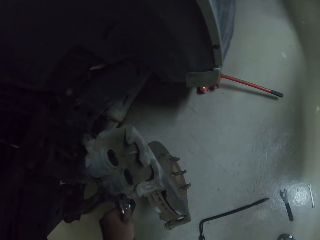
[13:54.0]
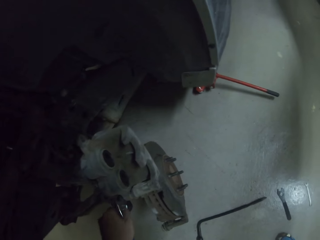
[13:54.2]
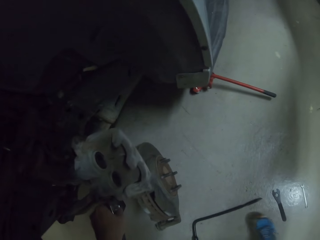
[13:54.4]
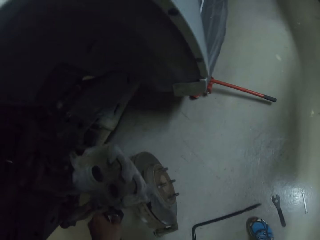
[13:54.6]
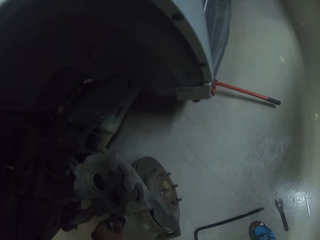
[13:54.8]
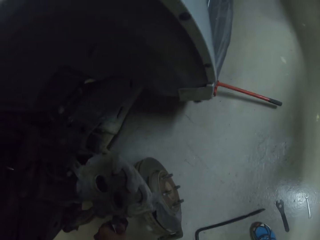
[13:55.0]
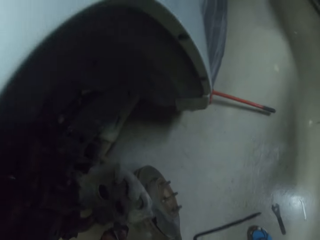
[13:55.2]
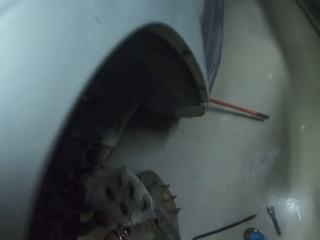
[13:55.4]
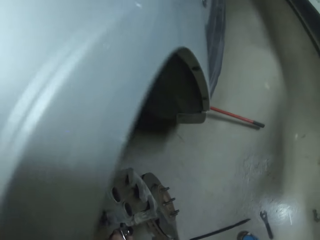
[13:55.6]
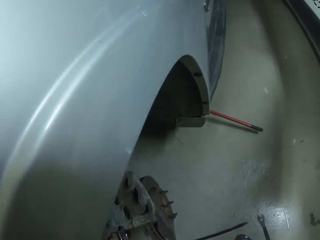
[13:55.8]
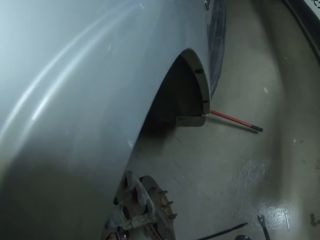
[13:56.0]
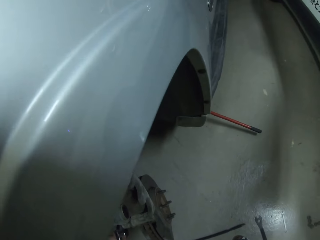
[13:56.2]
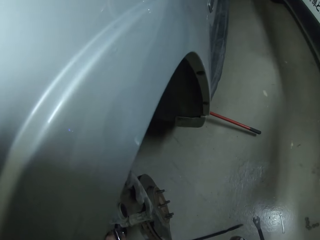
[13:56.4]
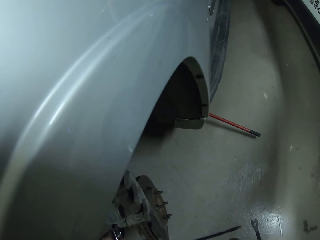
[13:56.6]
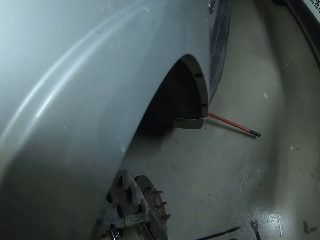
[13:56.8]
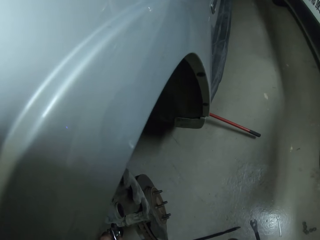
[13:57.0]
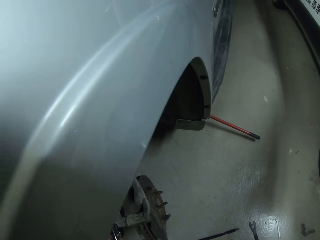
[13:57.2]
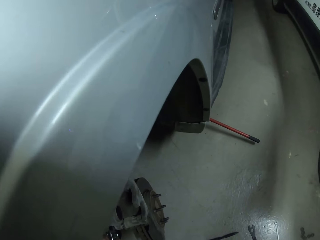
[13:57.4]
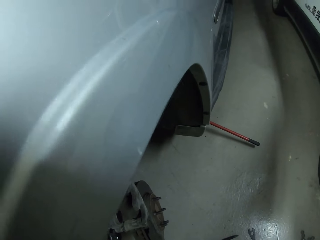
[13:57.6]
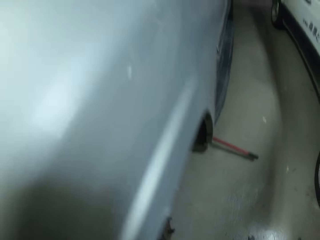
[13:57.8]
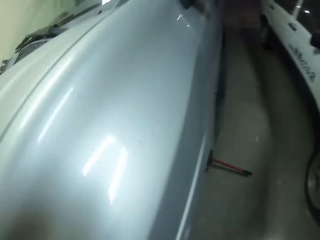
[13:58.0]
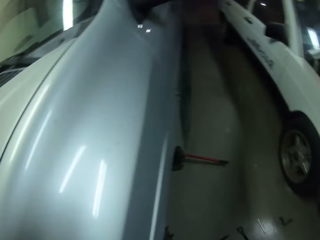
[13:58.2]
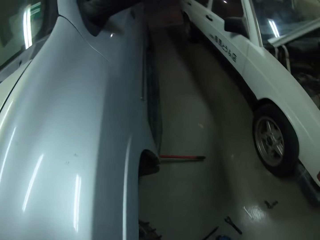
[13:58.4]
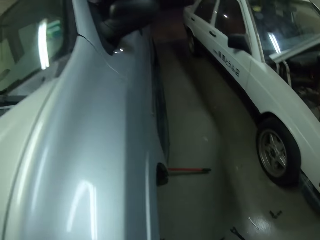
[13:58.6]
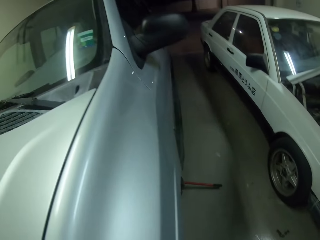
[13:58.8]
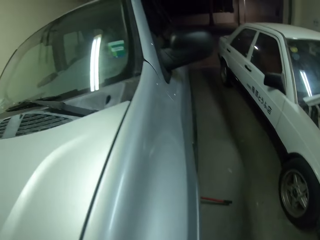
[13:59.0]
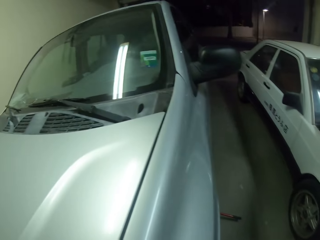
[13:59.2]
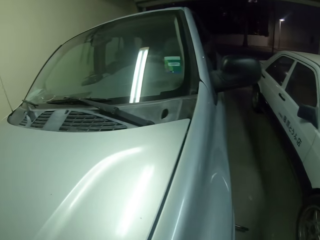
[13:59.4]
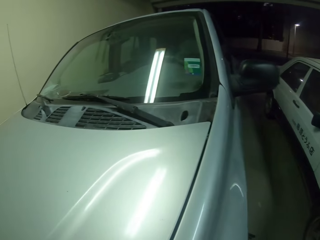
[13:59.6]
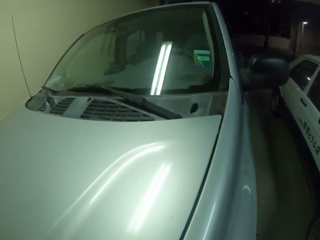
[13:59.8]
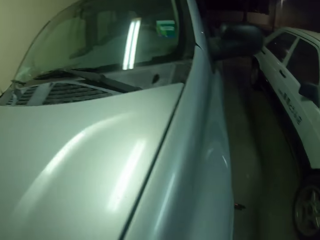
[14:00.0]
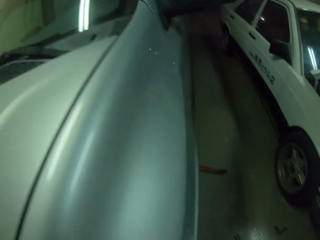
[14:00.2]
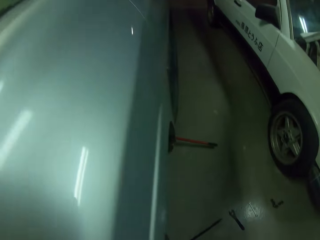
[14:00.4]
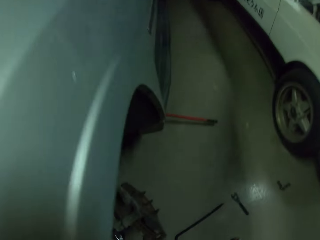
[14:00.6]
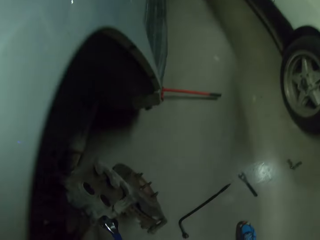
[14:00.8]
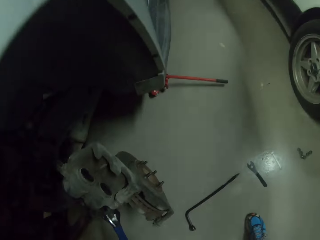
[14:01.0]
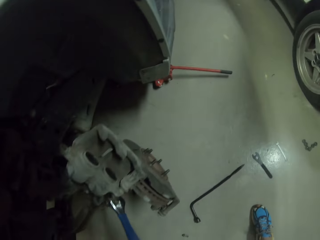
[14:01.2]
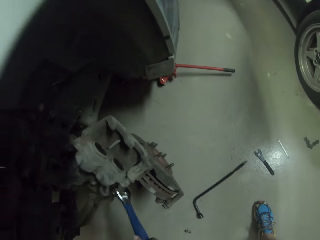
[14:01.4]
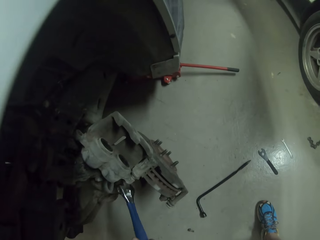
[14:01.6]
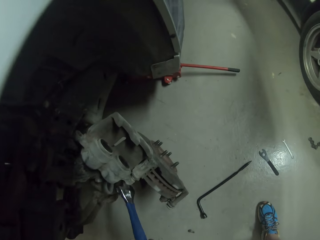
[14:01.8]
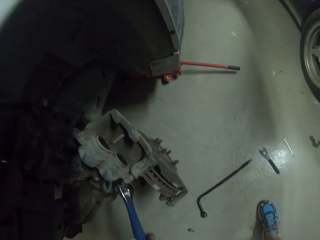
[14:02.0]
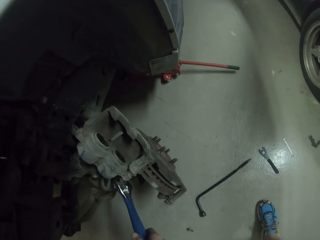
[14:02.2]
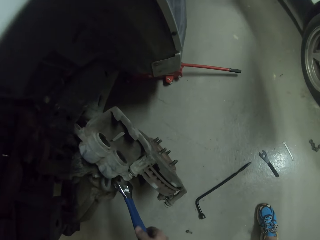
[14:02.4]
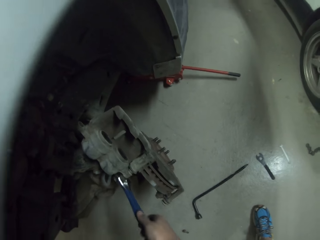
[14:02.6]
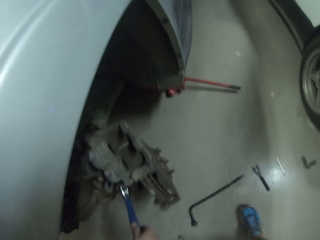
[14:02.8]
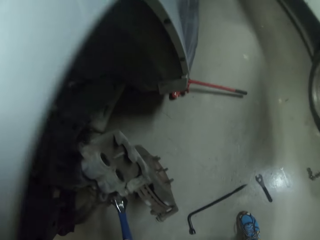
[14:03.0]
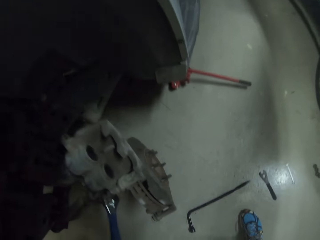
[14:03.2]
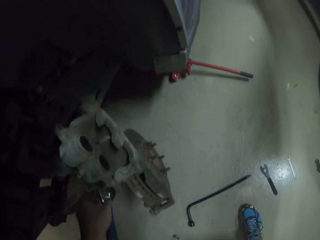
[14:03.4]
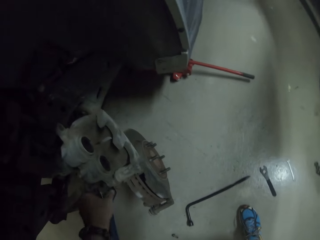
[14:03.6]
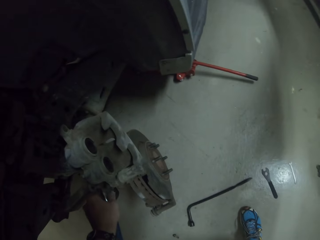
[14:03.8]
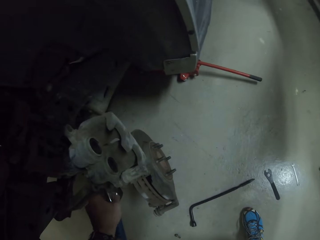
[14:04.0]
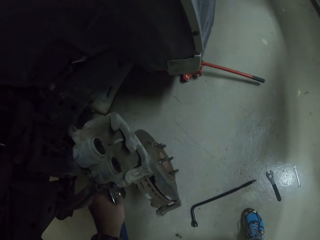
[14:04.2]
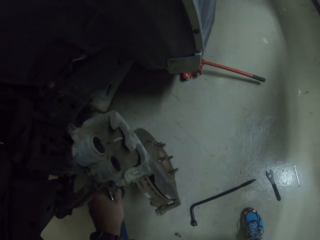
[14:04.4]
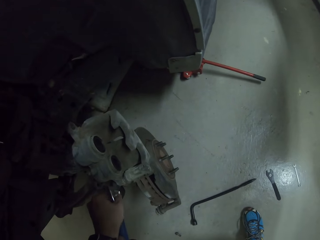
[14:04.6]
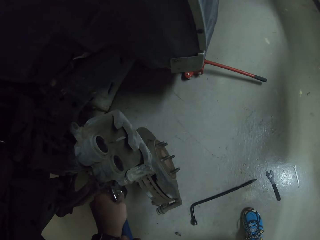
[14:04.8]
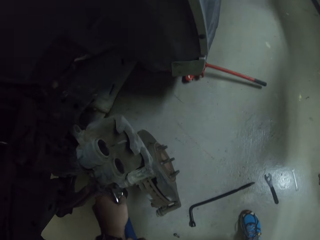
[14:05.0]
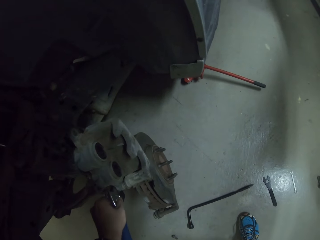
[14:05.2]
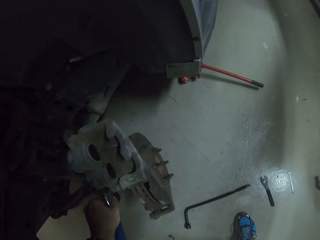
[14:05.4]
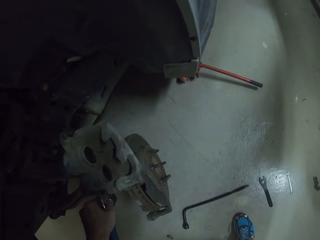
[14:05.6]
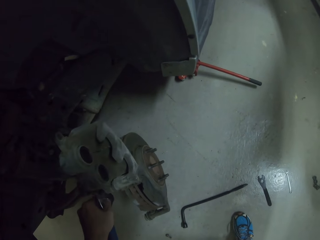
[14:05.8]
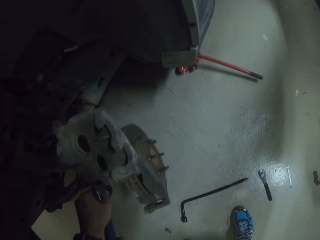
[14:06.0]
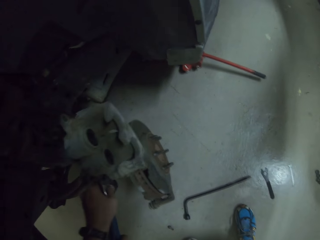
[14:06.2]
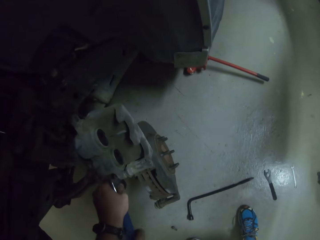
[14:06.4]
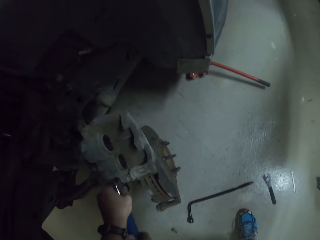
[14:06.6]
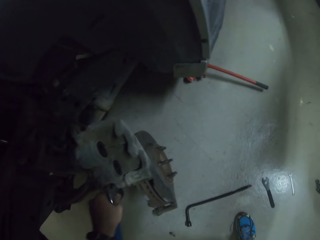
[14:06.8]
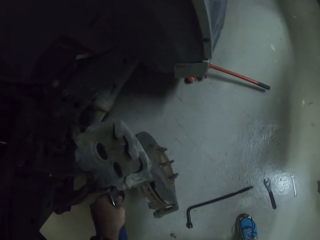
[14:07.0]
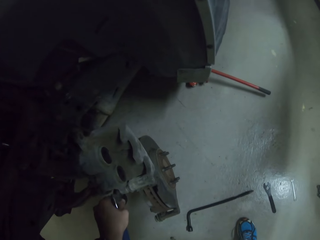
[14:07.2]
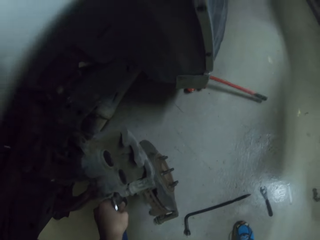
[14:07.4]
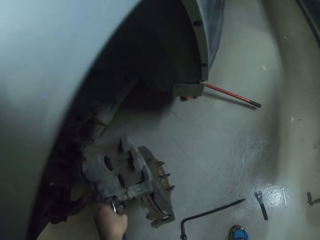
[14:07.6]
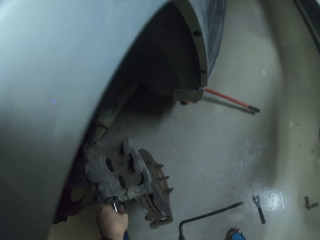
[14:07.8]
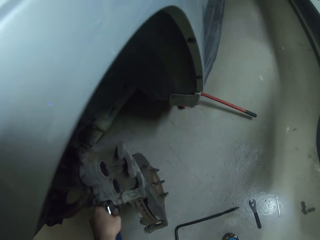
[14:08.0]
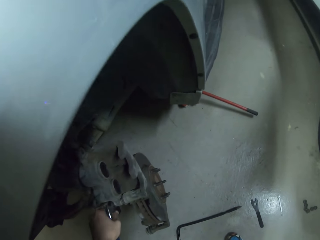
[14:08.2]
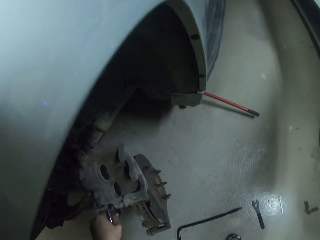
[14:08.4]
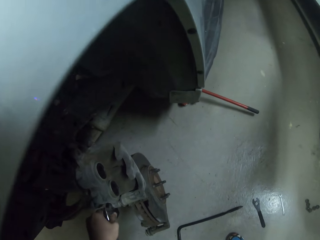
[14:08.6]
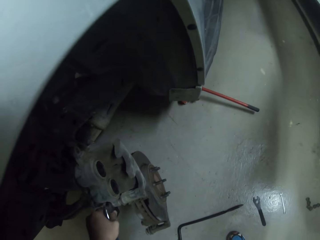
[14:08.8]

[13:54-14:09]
The camera wearer looks at the car. They tighten a nut with the pliers. They move their hand around the pliers.

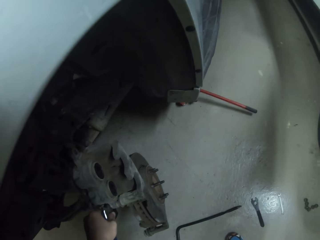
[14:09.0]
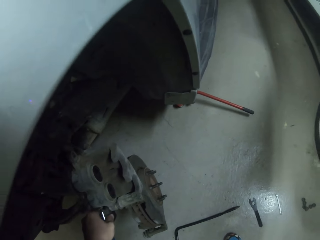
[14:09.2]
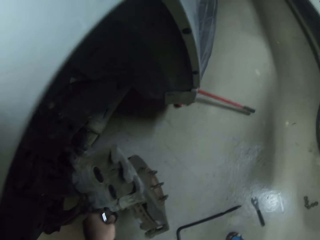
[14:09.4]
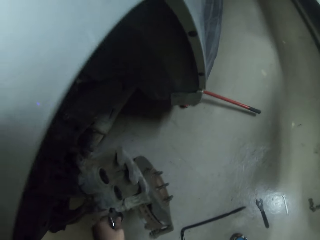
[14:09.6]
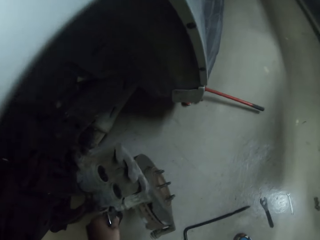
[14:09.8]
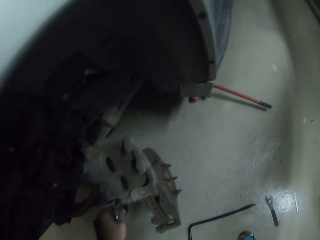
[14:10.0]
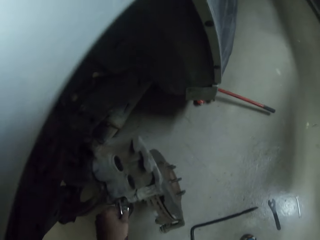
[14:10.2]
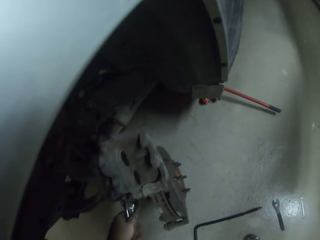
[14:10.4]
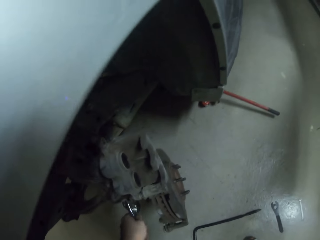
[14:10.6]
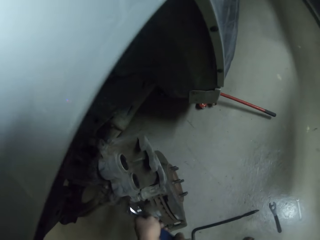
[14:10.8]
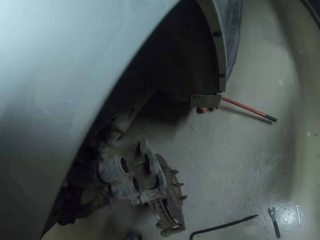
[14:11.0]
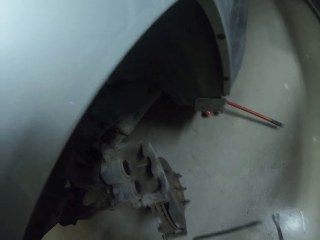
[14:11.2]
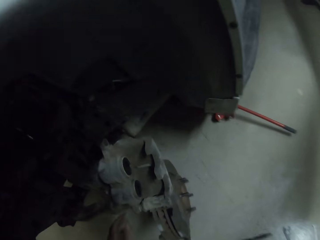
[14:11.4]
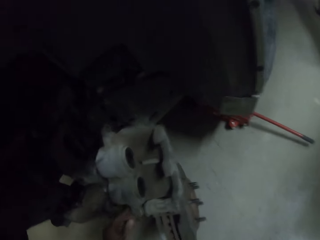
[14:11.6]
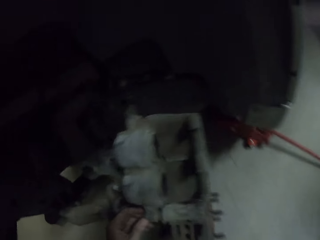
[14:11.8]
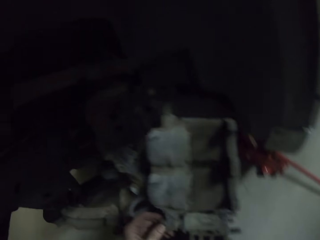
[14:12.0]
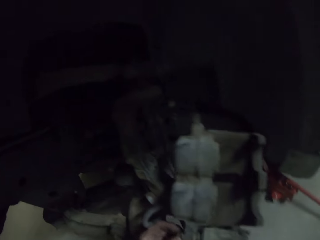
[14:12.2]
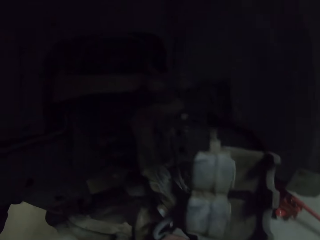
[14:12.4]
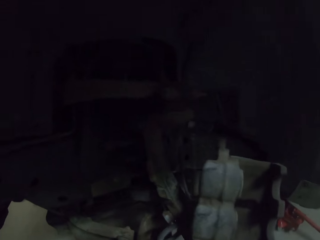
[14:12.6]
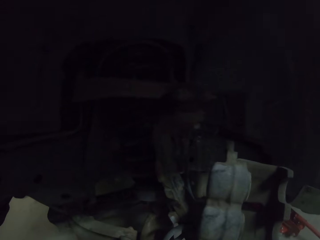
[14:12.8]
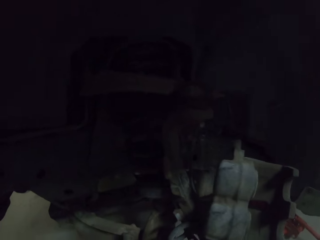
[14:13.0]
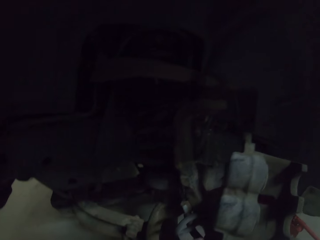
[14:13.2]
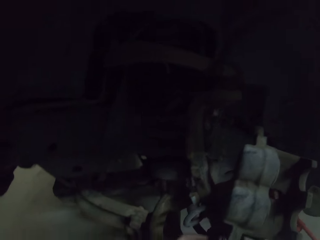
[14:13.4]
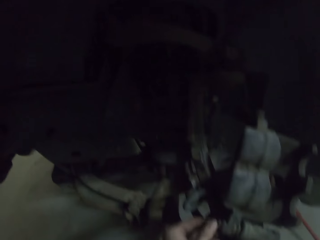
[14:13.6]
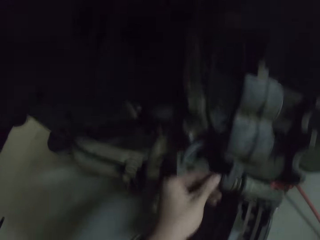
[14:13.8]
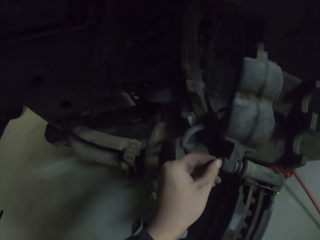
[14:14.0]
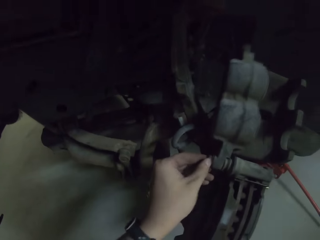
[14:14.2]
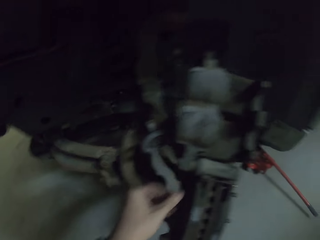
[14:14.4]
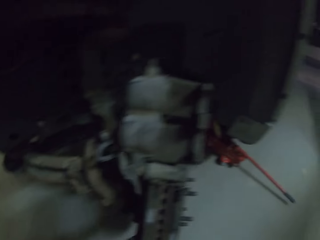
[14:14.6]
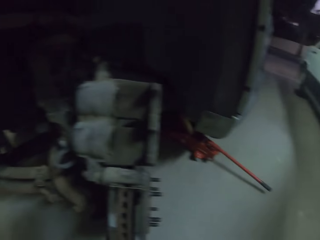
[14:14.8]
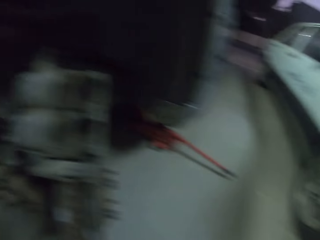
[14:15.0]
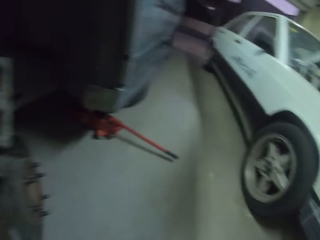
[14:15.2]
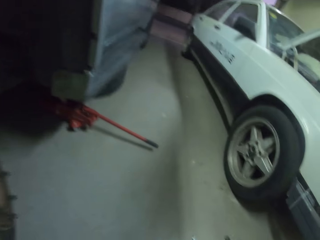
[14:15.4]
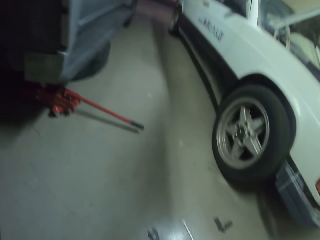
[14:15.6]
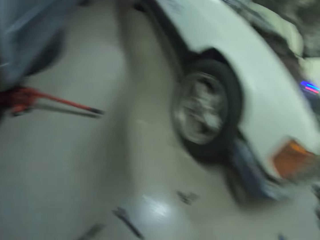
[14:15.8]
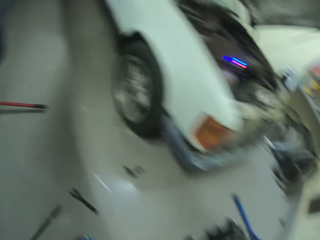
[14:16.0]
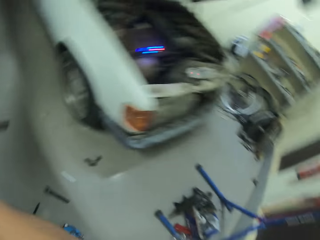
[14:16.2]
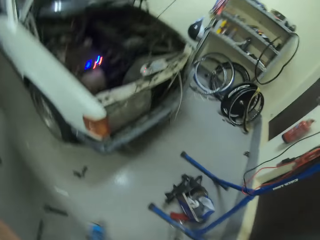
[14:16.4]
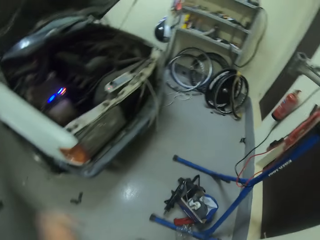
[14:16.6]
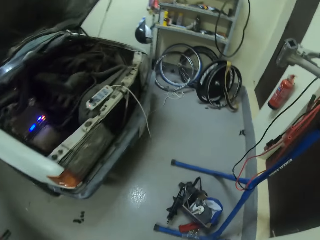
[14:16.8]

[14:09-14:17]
The camera wearer removes the pliers from the car. They touch the nut. They remove the hand from the nut. They walk in the garage. They look around the garage.
